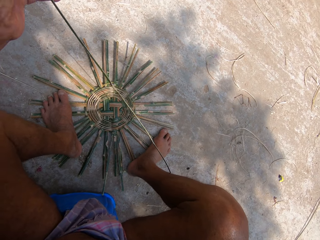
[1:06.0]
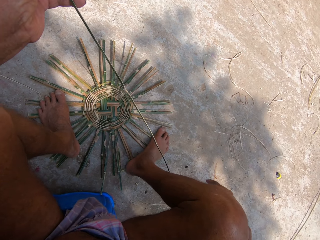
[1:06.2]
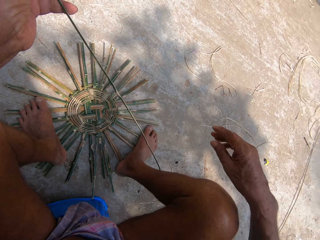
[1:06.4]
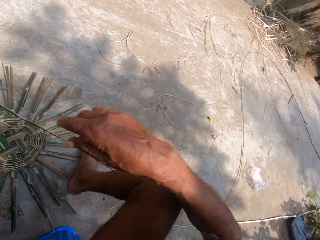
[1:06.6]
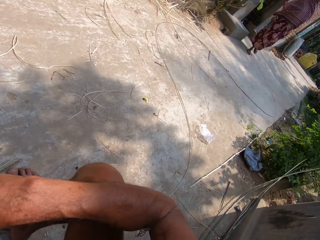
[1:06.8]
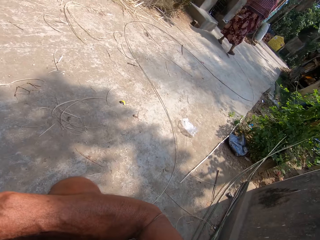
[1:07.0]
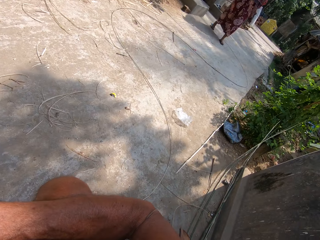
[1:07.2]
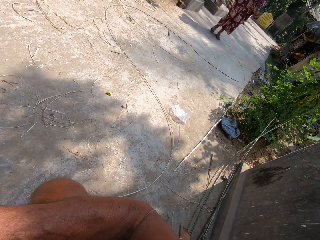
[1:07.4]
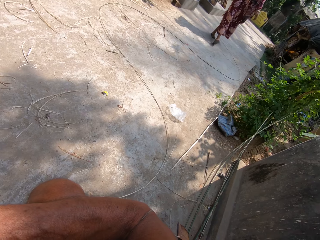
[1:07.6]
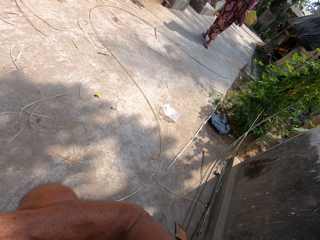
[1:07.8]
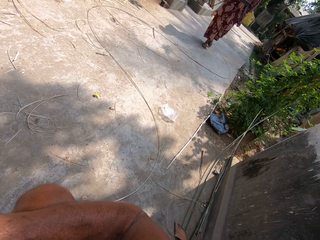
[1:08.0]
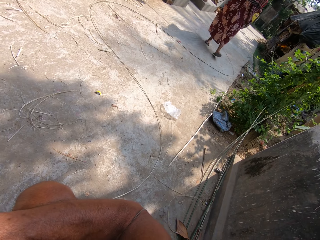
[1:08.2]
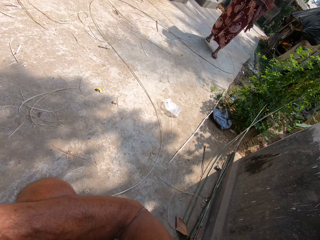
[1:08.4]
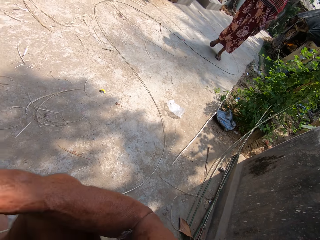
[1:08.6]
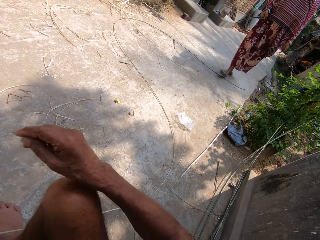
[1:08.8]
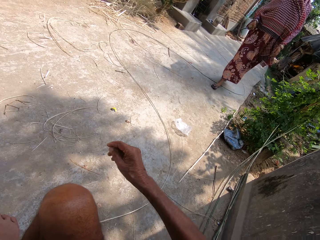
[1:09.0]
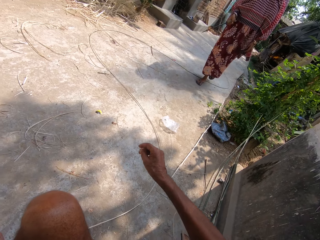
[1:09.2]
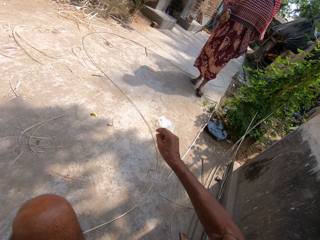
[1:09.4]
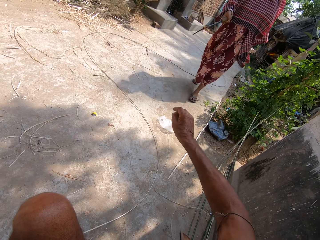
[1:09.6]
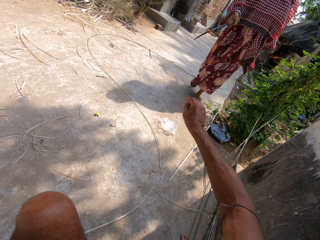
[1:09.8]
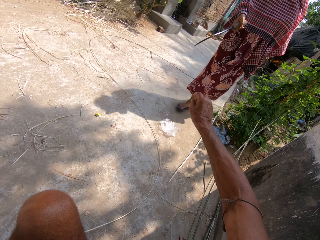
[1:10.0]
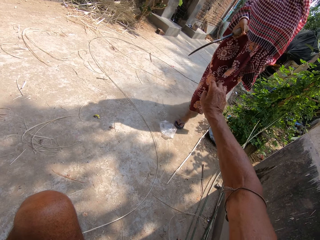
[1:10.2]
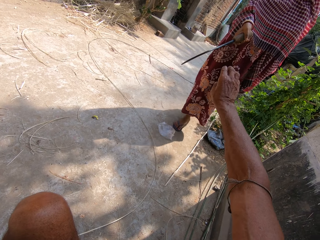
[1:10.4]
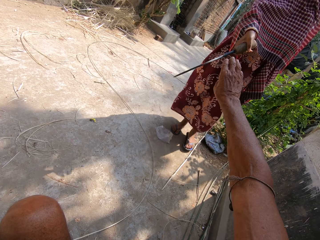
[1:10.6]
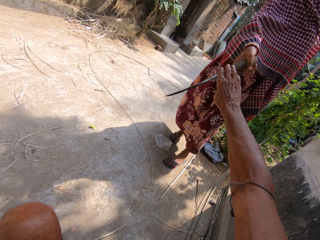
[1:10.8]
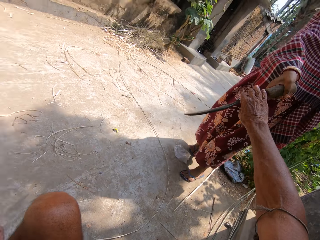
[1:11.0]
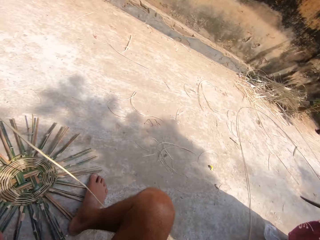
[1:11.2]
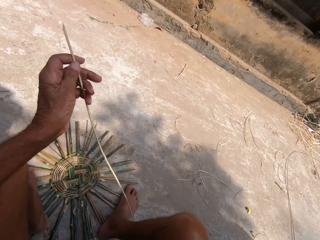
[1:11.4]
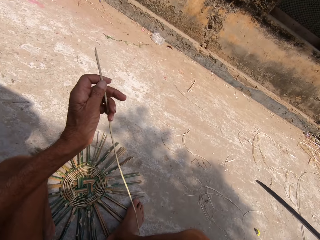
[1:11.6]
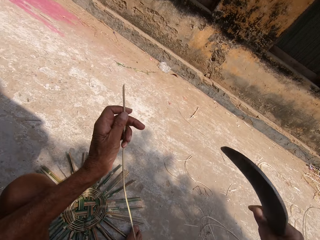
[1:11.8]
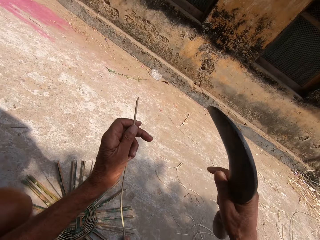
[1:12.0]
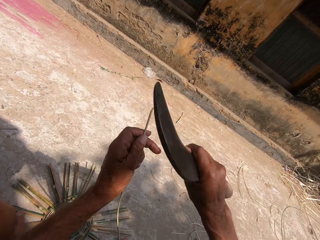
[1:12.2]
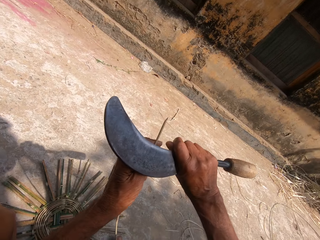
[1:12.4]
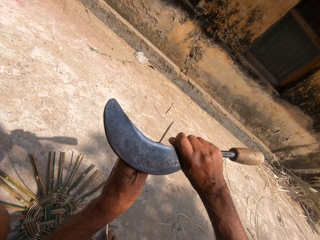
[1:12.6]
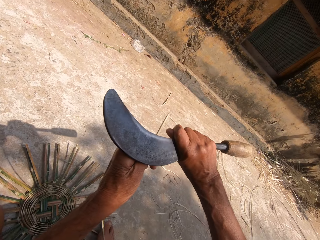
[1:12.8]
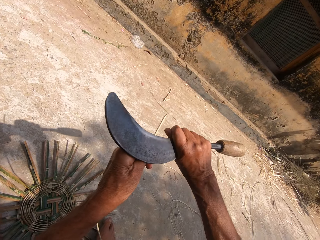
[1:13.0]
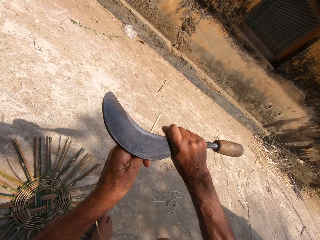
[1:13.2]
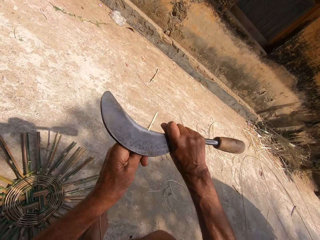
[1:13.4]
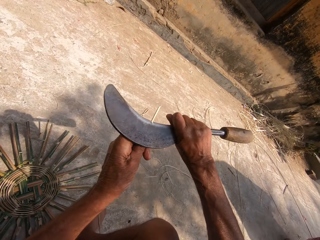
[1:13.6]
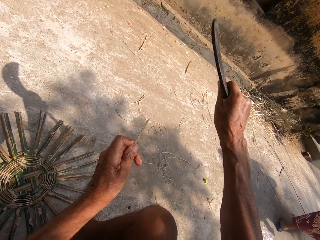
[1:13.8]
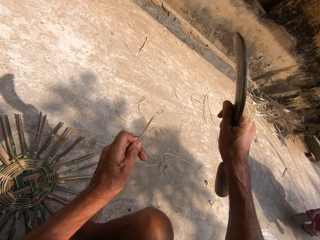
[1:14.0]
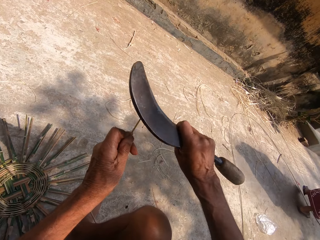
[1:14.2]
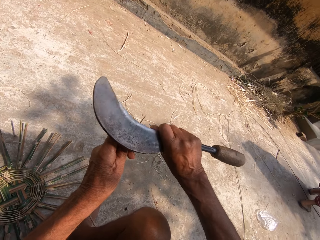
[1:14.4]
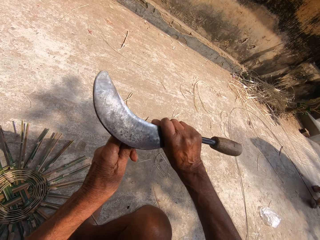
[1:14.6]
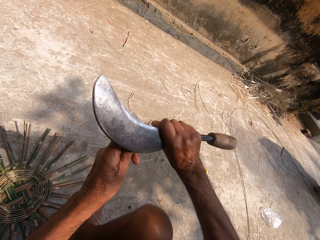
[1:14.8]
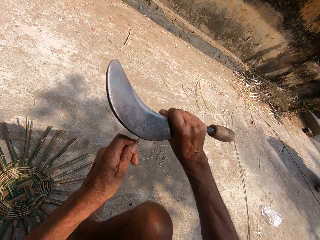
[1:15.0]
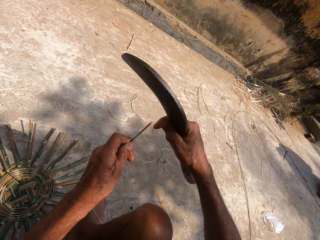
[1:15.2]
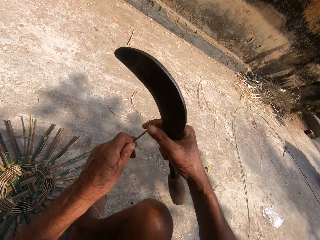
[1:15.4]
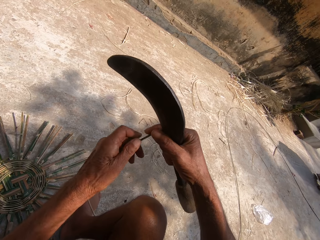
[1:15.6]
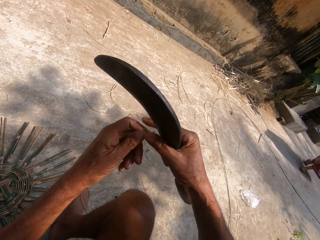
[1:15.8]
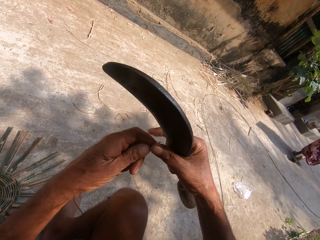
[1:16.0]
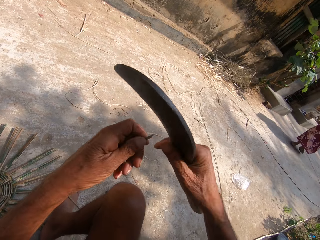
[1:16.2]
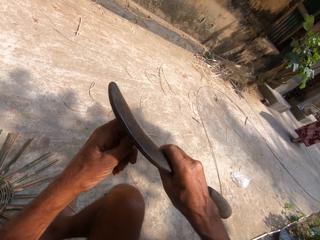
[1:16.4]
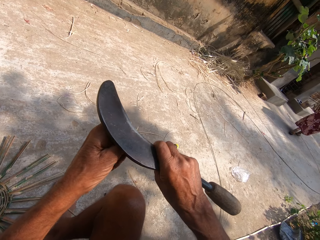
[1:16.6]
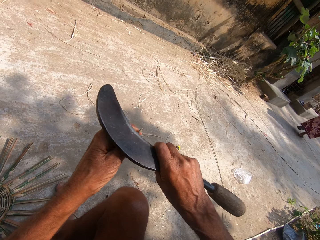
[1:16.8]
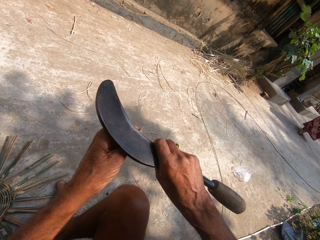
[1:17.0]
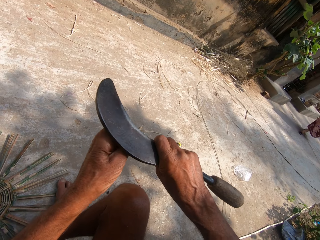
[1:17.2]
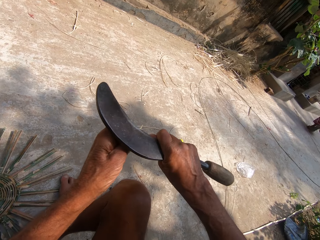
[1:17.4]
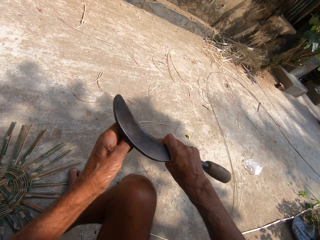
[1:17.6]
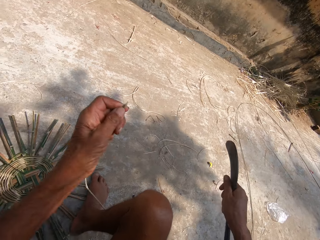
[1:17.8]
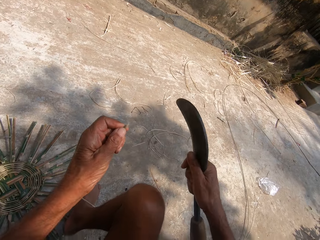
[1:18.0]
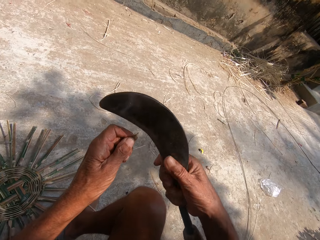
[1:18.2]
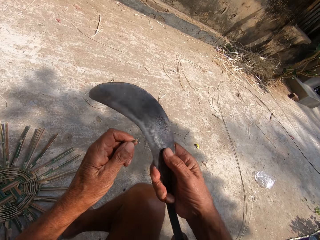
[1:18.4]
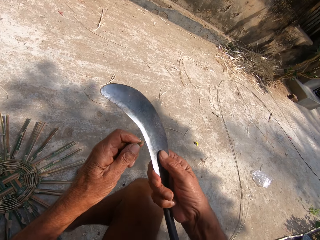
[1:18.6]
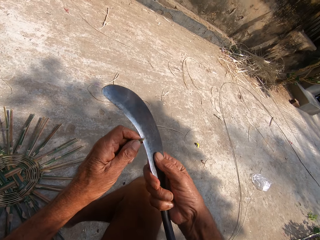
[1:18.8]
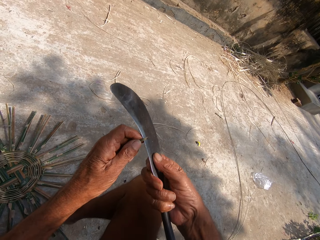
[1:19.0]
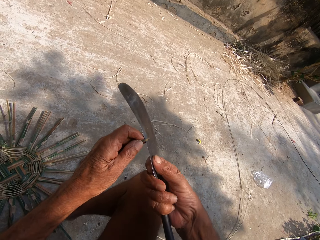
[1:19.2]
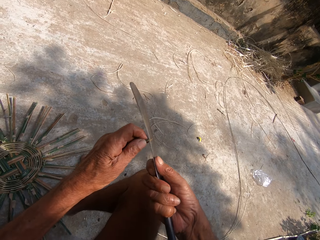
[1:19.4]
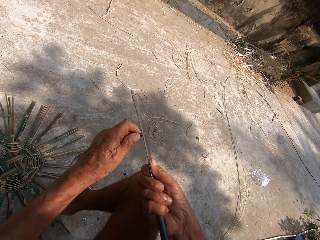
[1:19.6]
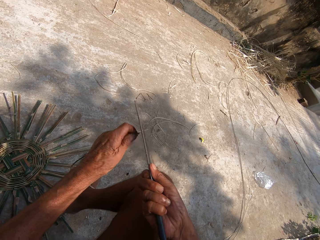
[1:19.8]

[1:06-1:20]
The camera wearer looks around. He takes a kukri from a woman with his right hand. He removes the sisal peel. He cuts the bamboo strip in his left hand with the kukri in his right hand. He adjusts the bamboo strip with both hands. He cuts the bamboo strip in his left hand with the kukri in his right hand.

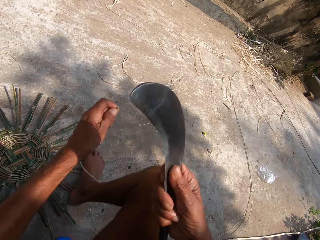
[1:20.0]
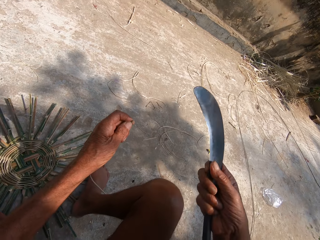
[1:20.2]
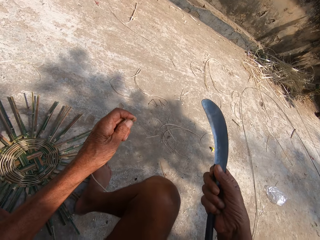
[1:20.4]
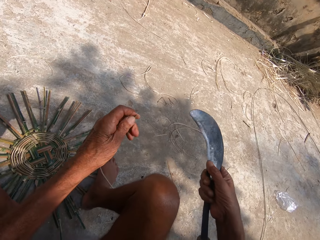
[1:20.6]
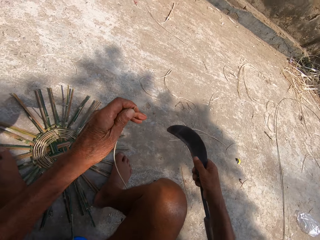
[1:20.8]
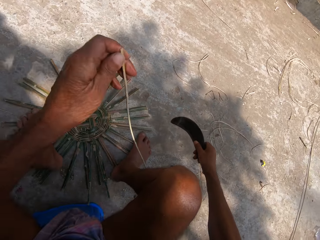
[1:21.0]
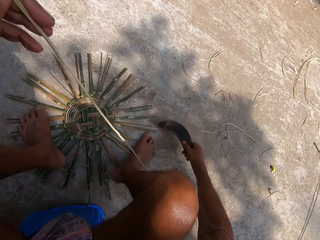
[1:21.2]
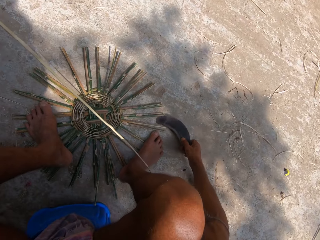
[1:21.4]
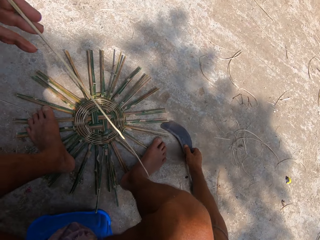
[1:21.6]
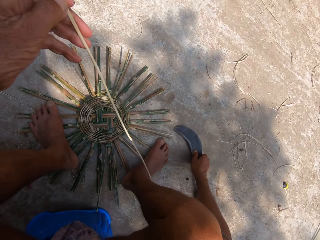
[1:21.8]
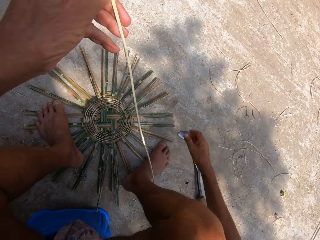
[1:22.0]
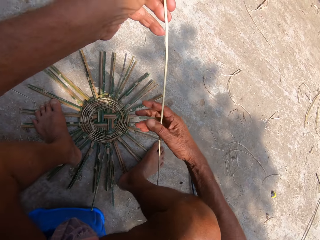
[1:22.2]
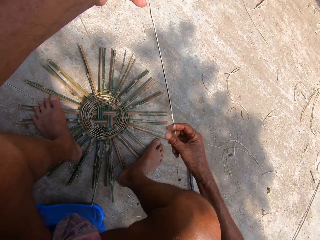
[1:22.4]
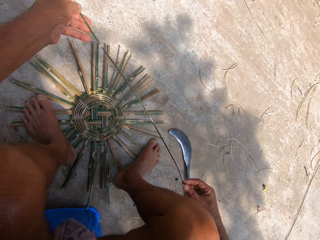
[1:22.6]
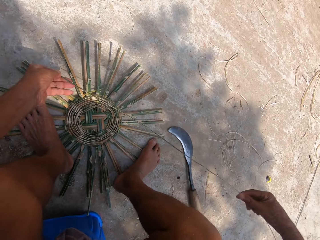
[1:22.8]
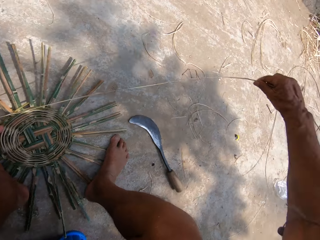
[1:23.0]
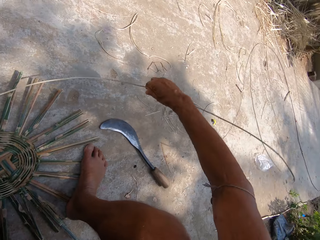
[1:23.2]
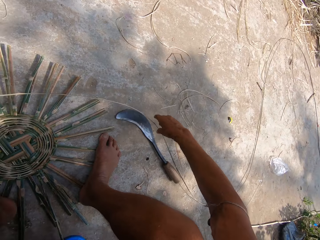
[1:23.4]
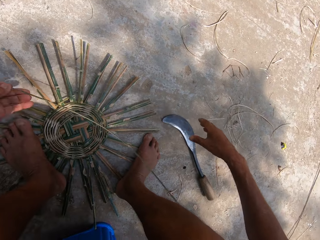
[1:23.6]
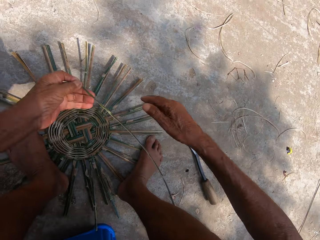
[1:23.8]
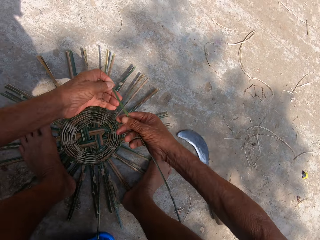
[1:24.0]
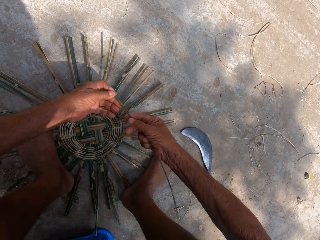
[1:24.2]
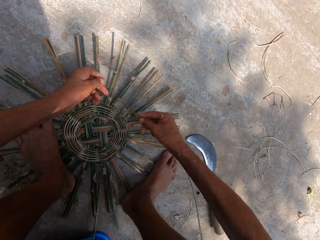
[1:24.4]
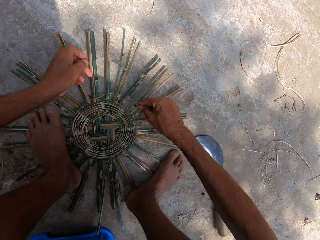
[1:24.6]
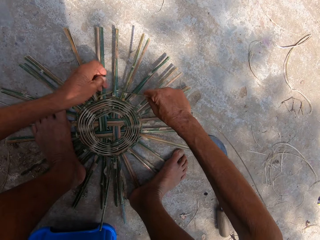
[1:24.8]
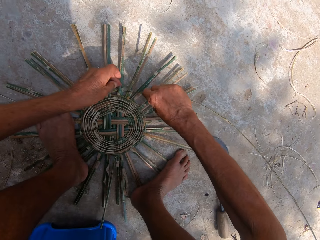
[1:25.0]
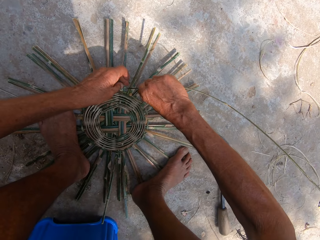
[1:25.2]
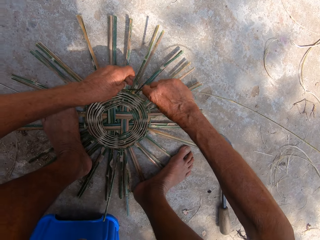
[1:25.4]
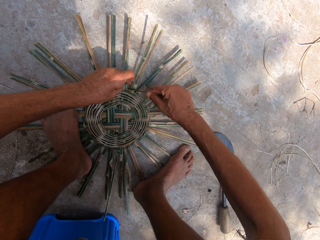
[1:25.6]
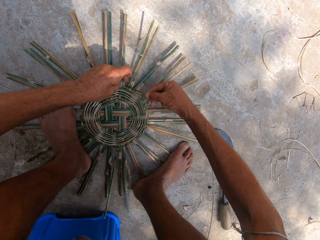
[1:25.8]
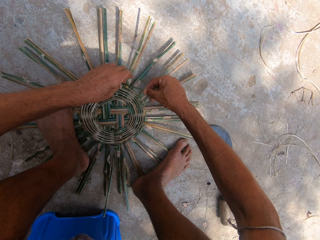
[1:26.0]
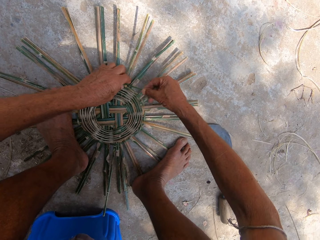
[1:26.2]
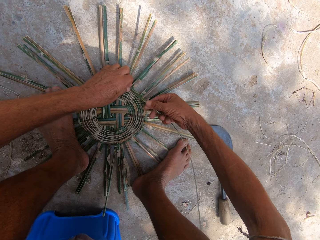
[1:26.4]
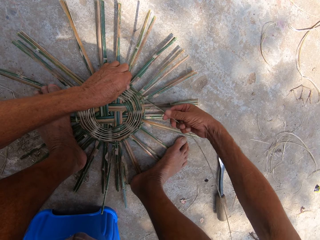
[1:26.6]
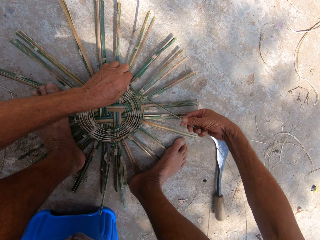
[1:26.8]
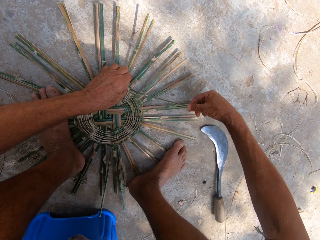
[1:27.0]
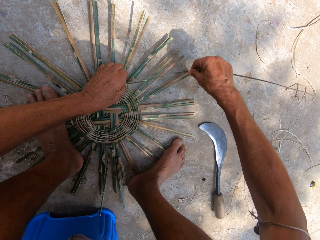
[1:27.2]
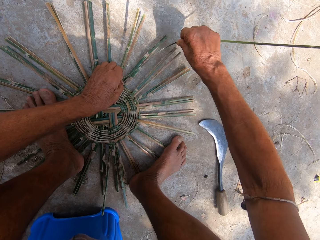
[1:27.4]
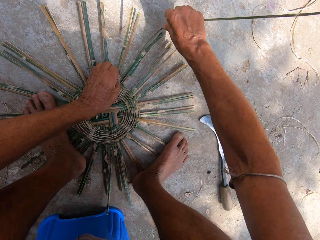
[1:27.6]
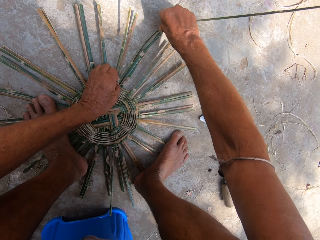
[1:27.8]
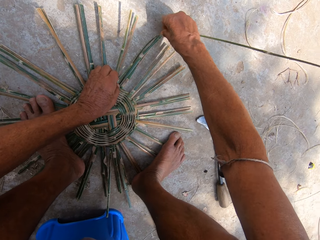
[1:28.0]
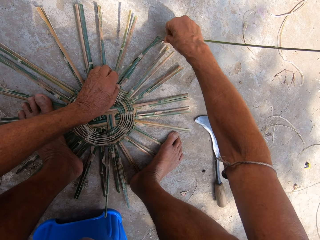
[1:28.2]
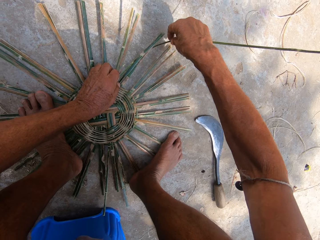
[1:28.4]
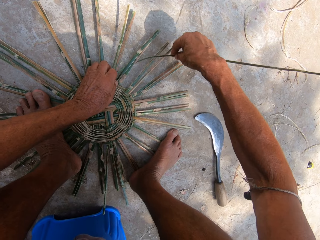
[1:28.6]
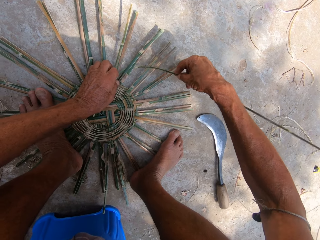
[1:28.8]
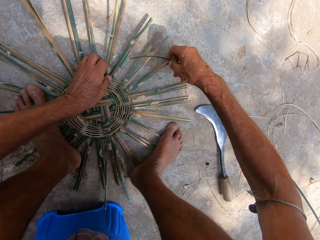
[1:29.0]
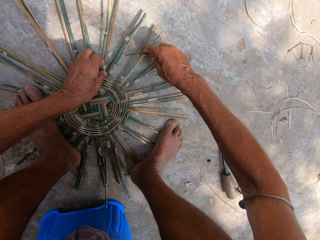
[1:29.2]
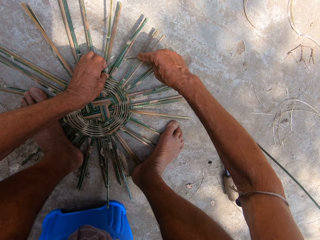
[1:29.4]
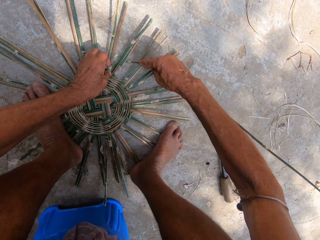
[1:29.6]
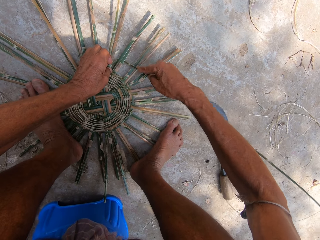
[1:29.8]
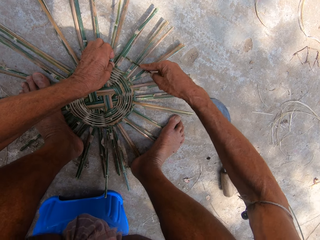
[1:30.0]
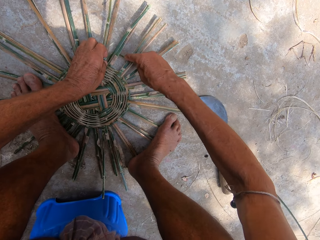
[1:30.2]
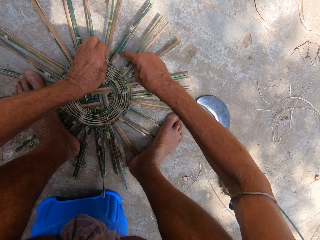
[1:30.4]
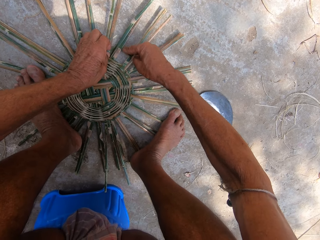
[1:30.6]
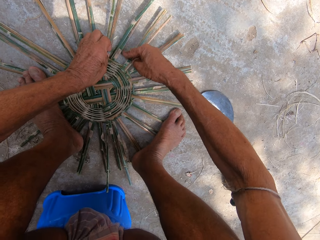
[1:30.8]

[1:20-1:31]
The camera wearer places the kukri on the ground with his right hand. He adjusts the bamboo strip with both hands. He weaves the basket frame on the ground with the bamboo strip in both hands.
